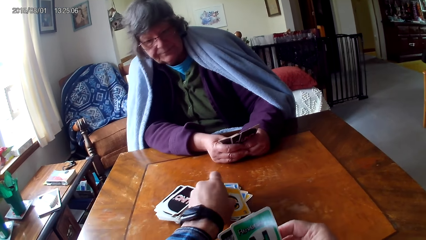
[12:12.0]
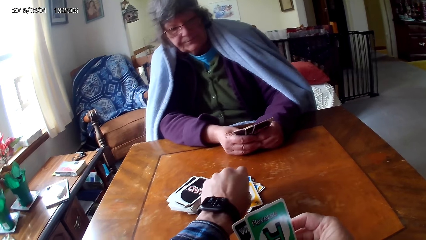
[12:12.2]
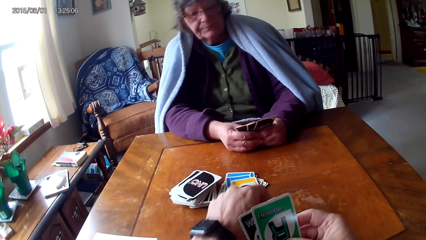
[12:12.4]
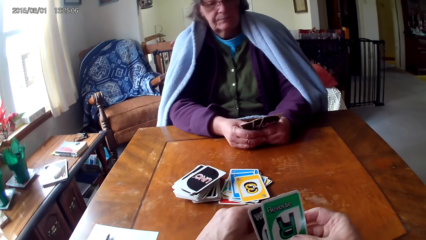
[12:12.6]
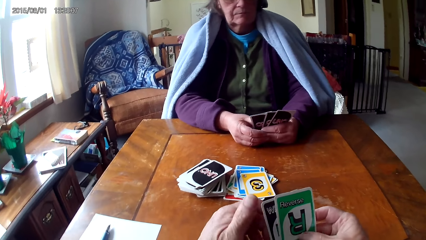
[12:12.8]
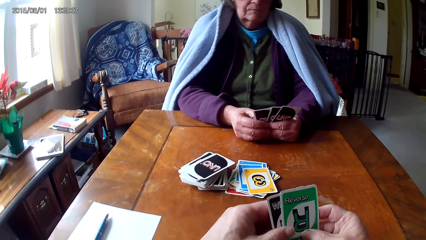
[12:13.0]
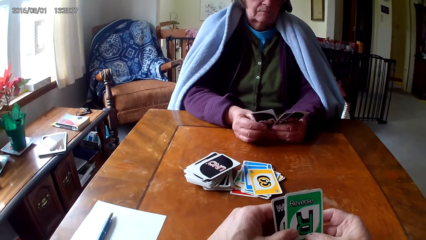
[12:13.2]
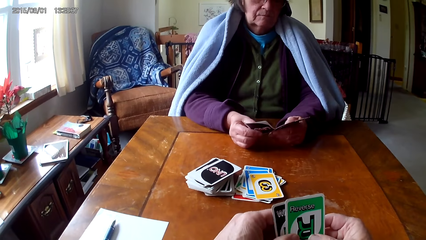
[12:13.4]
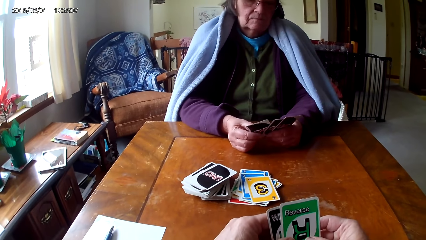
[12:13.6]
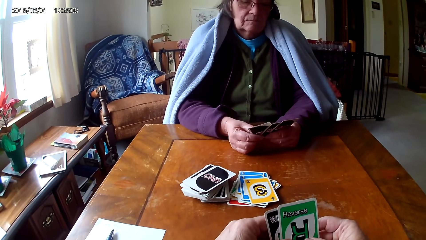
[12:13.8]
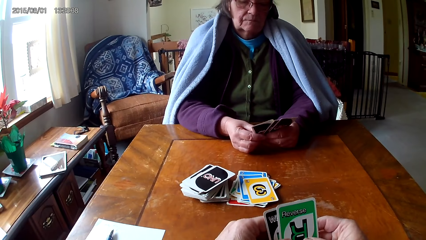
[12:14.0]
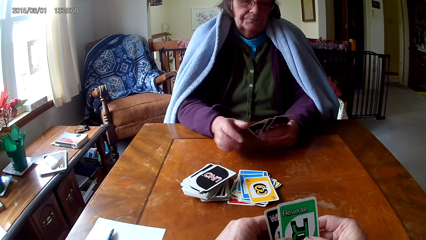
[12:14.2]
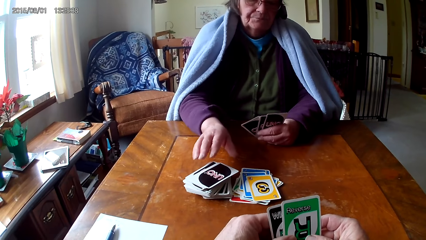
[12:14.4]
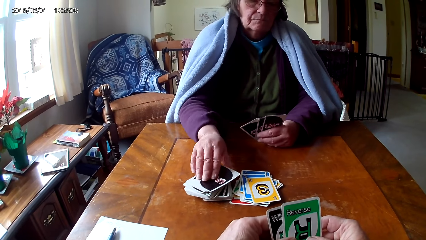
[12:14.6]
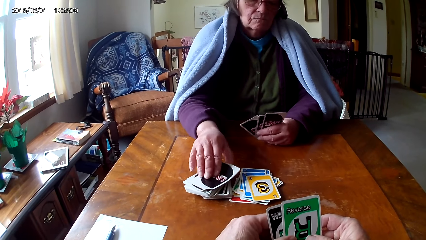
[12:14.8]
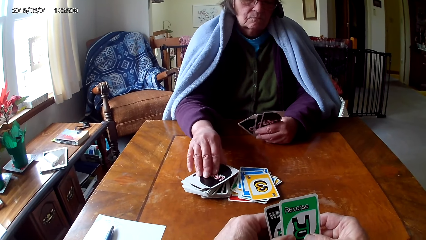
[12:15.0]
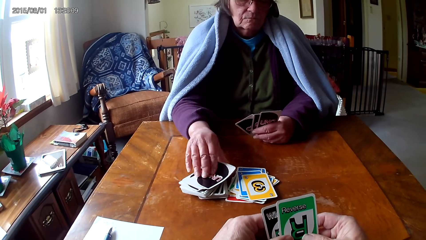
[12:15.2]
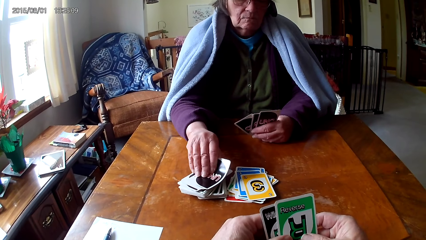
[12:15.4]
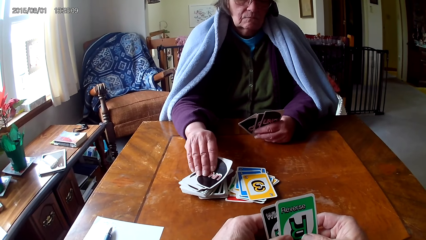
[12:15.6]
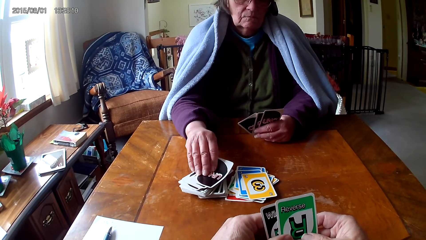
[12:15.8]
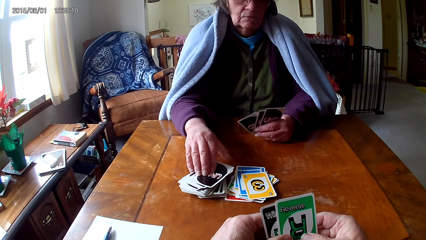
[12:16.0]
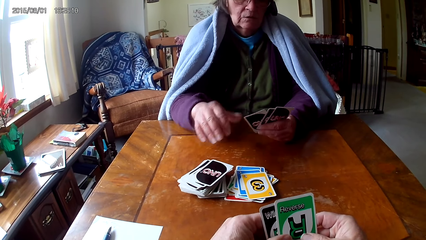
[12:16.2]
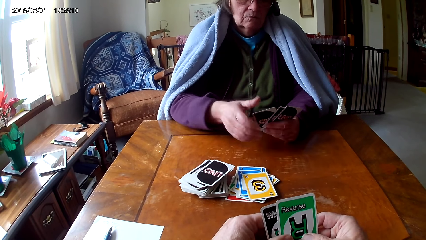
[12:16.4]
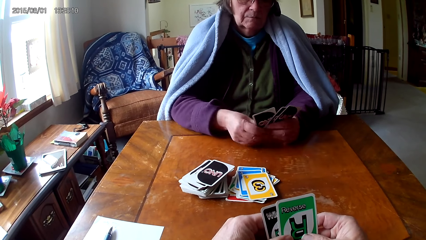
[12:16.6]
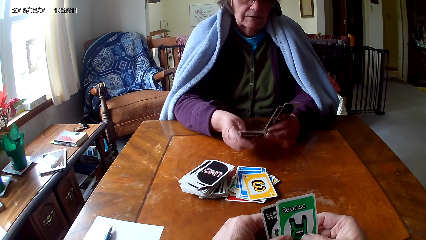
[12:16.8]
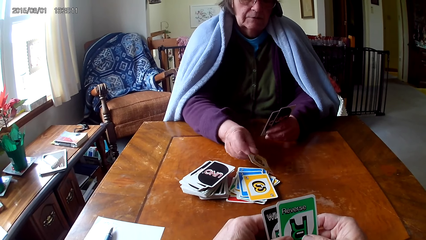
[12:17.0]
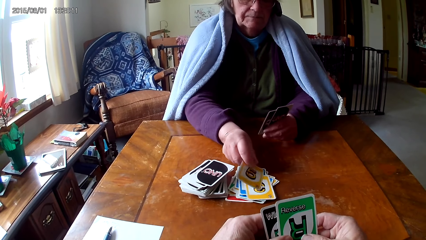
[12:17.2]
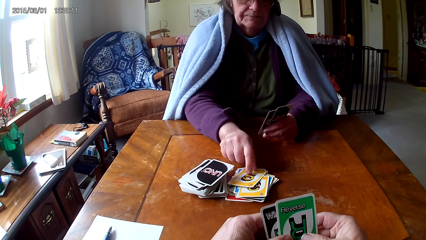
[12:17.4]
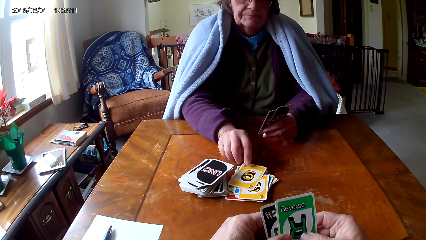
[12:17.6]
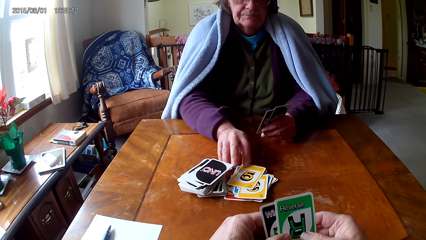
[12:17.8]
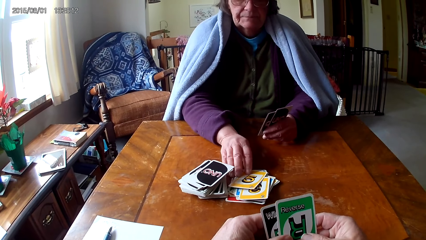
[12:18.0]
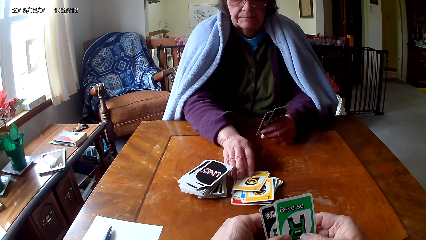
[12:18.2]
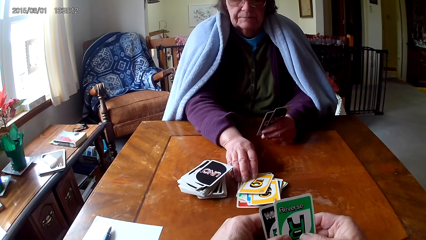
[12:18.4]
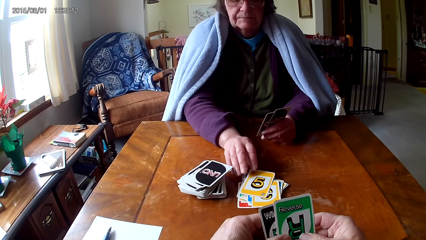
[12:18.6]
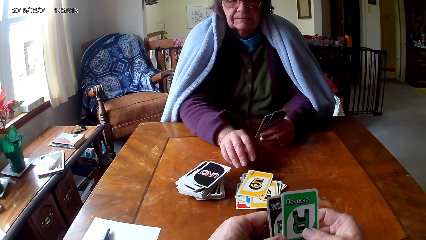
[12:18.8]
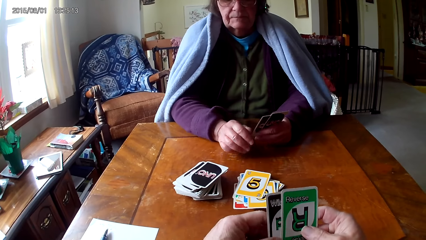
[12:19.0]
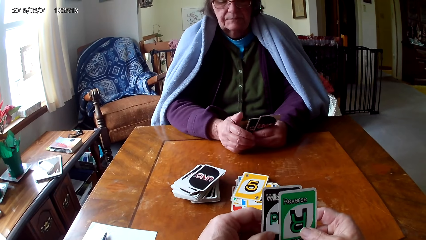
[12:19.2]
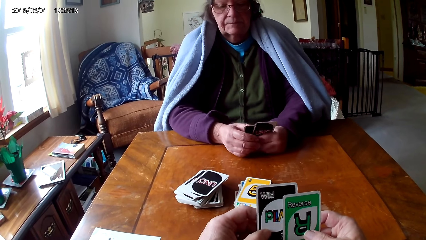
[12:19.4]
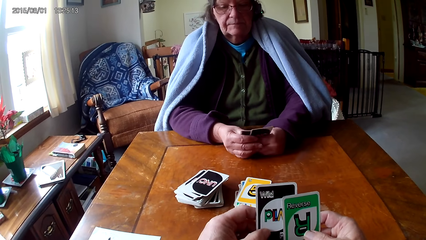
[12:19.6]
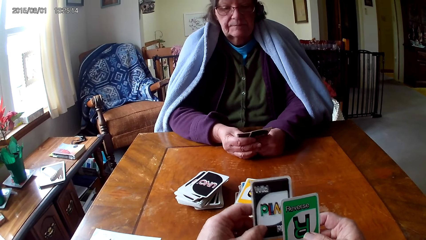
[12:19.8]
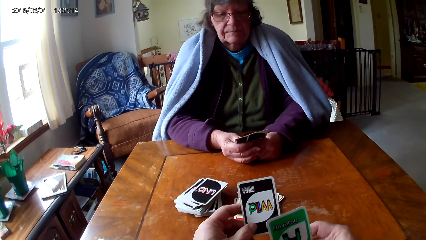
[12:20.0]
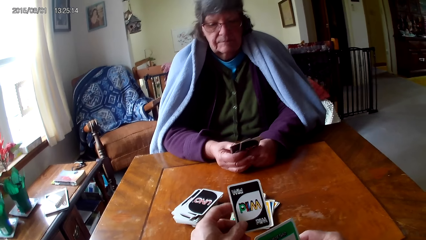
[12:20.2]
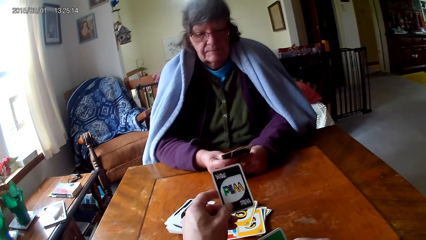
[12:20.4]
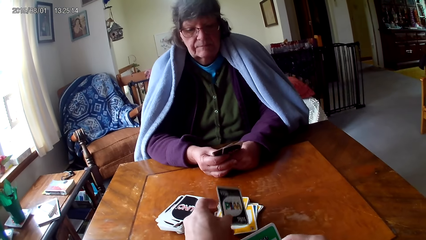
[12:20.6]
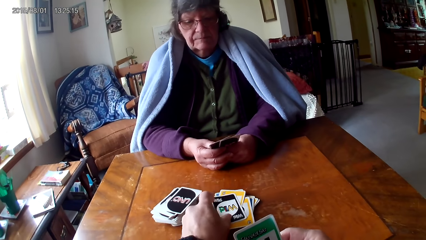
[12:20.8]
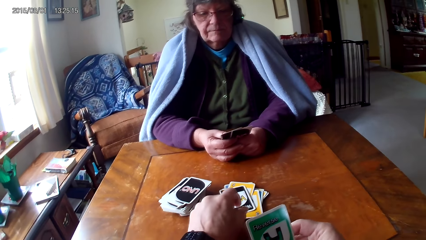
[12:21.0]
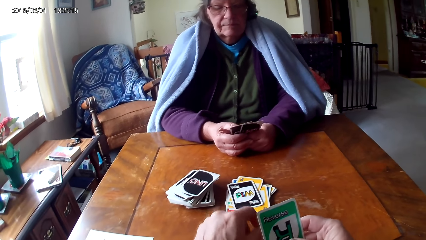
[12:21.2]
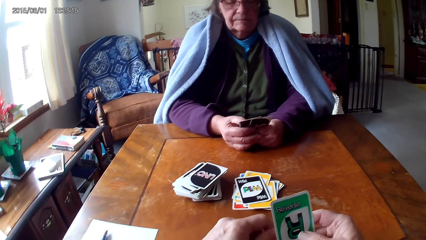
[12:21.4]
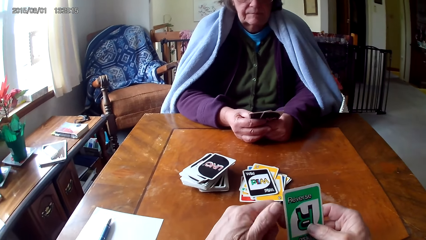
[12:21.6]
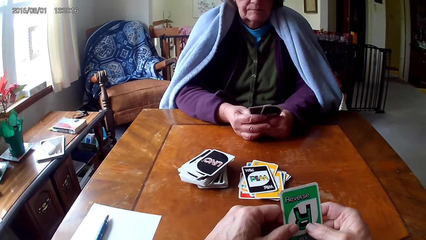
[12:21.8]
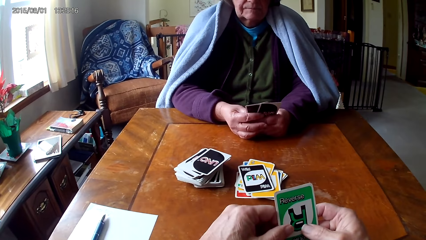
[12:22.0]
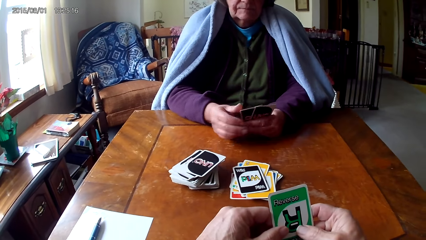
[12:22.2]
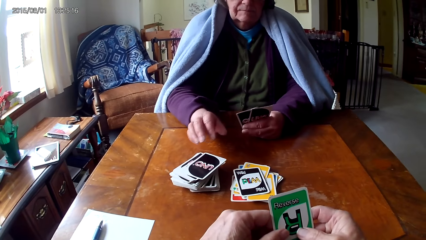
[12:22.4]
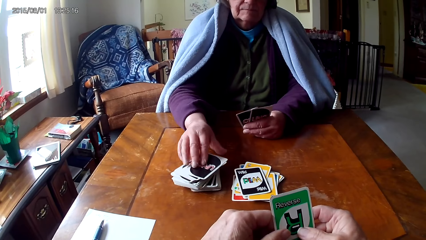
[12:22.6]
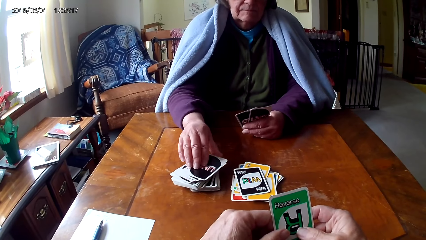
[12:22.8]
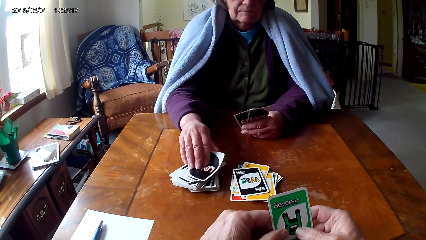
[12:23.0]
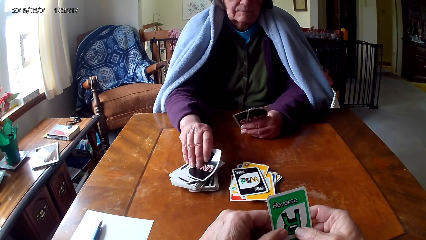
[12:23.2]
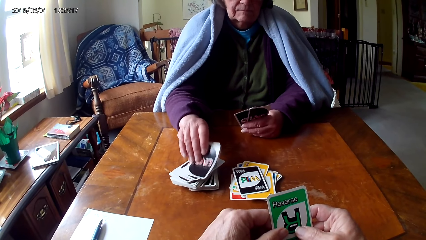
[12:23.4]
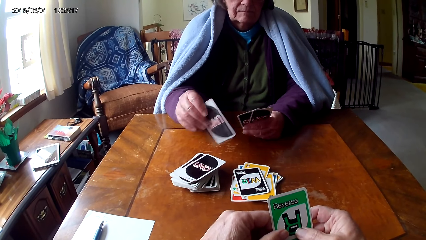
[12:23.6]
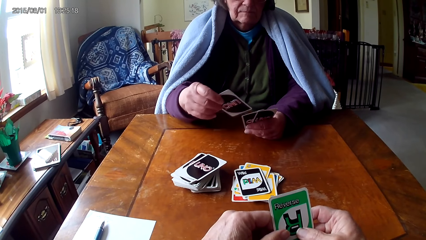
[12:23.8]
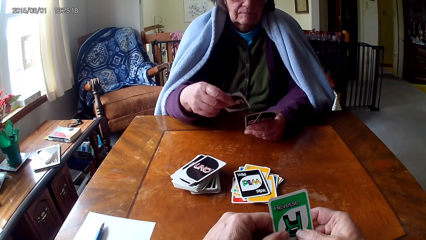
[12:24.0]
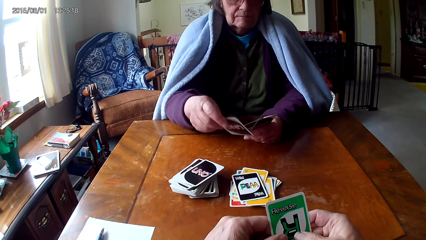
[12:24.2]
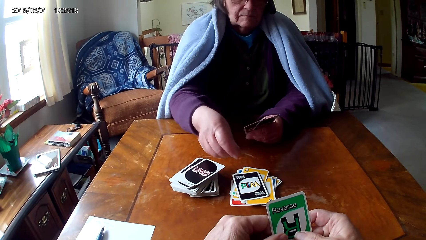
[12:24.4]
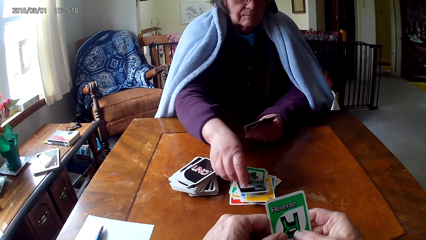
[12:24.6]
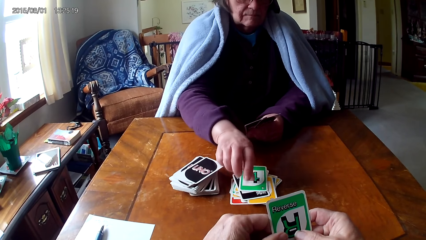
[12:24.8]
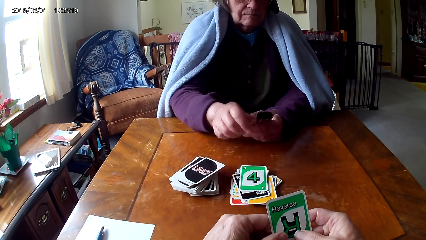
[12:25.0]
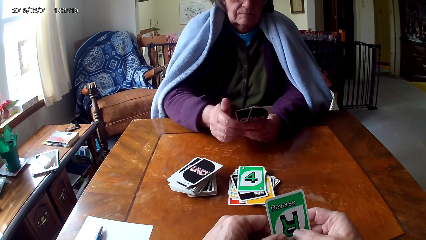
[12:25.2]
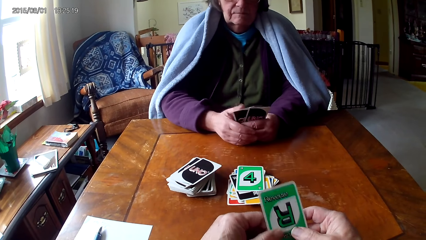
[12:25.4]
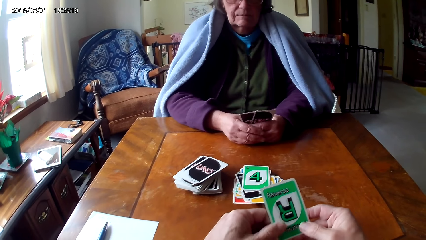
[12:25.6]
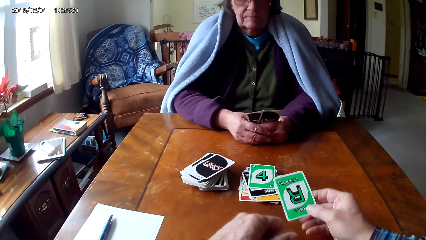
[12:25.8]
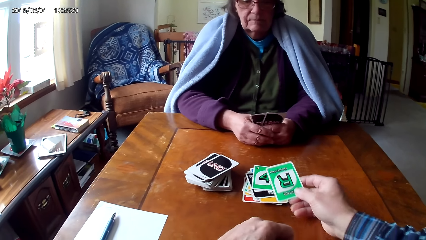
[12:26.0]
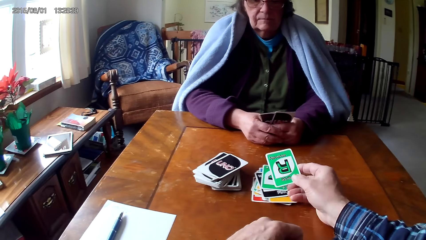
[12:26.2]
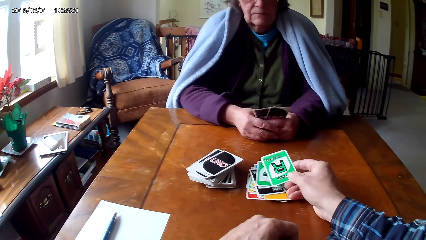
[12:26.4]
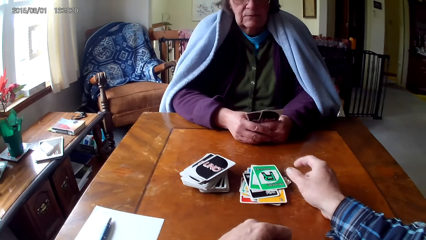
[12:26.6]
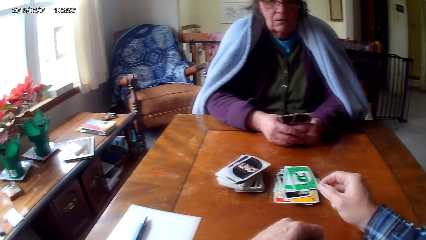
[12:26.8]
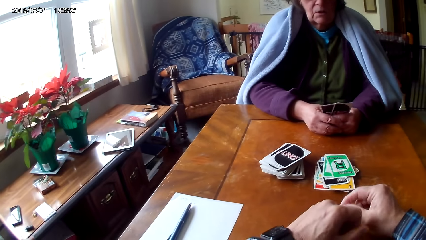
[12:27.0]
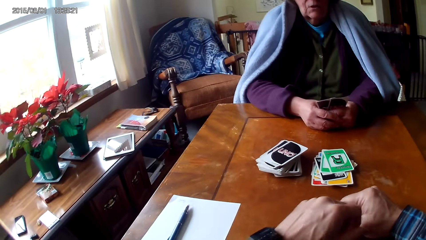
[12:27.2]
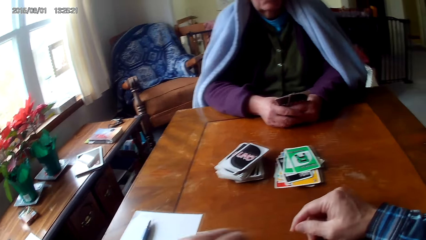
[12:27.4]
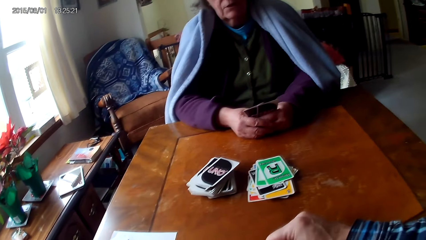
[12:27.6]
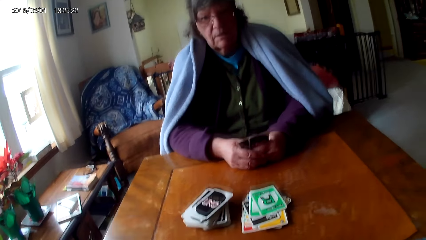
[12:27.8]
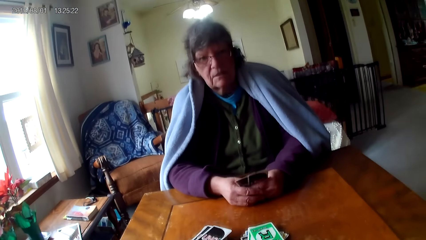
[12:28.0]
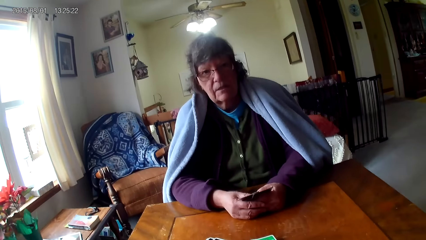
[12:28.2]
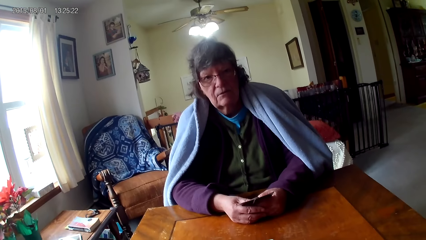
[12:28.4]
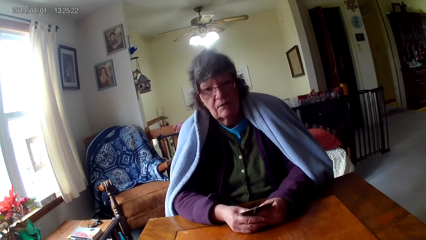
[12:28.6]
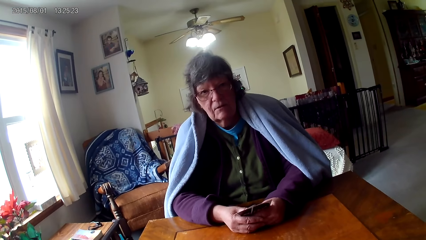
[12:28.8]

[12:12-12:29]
The camera wearer picks up a card on the other hand and puts down a card. A woman holds a card. She moves the card, puts the card down and moves cards. The camera wearer picks up a card on the other hand and puts down a card. The woman picks up a card on a table and puts down a card. The camera wearer puts down a card.
